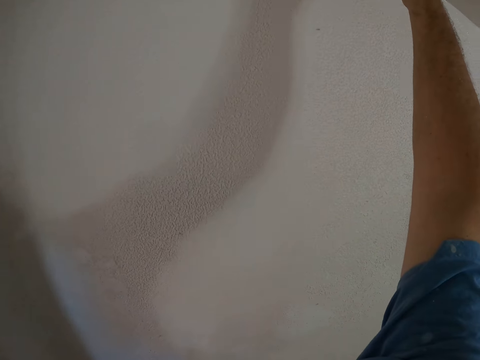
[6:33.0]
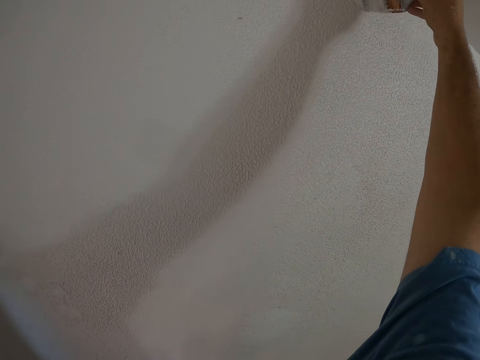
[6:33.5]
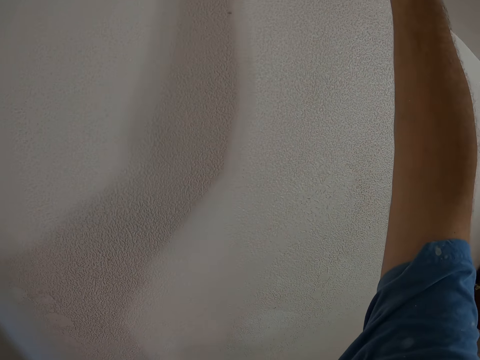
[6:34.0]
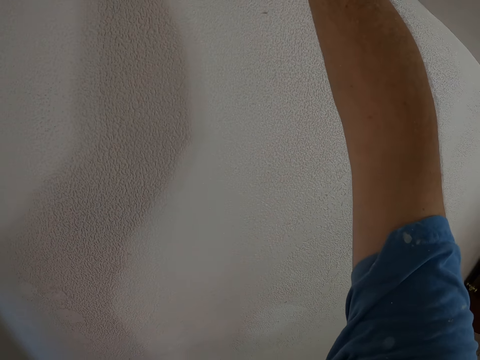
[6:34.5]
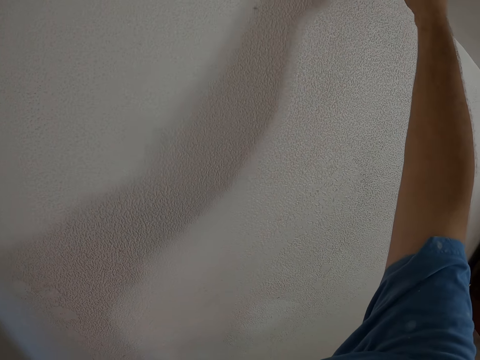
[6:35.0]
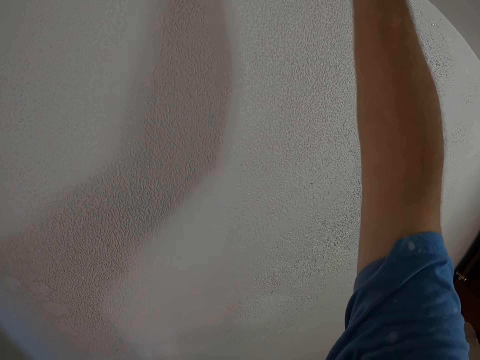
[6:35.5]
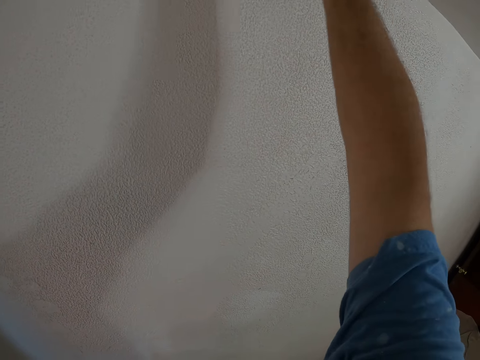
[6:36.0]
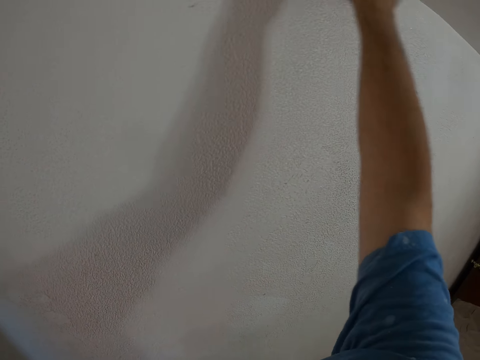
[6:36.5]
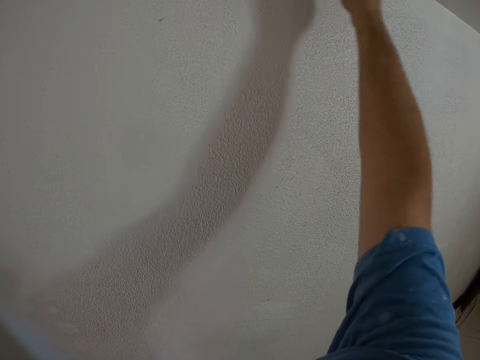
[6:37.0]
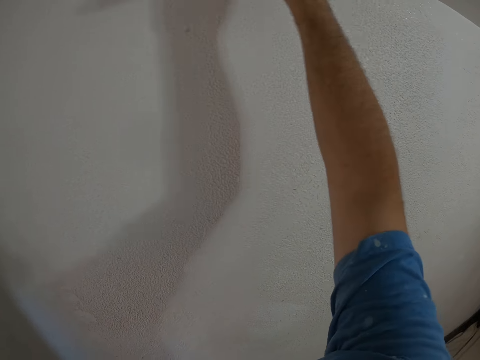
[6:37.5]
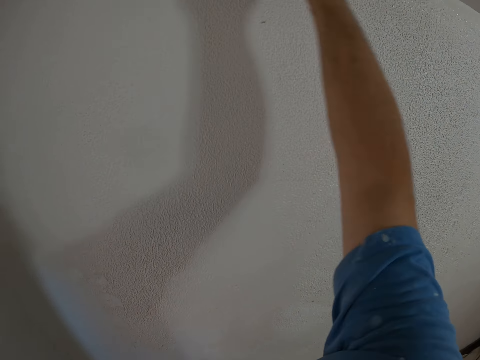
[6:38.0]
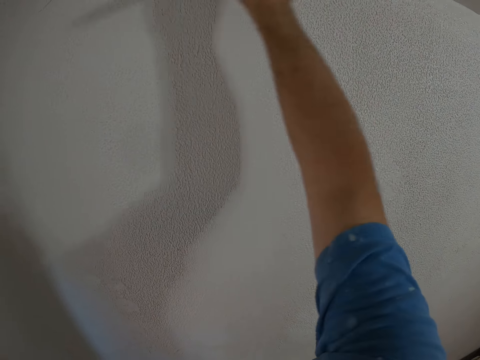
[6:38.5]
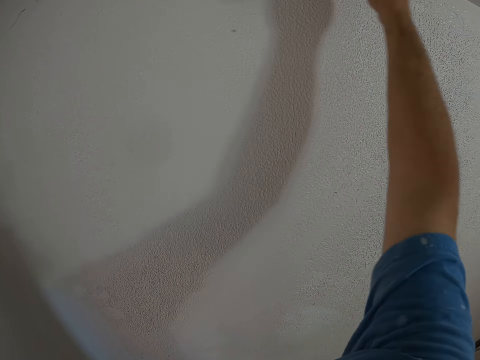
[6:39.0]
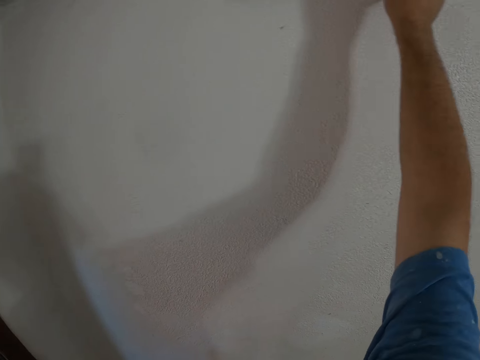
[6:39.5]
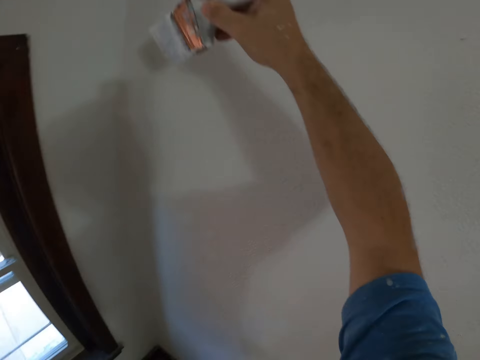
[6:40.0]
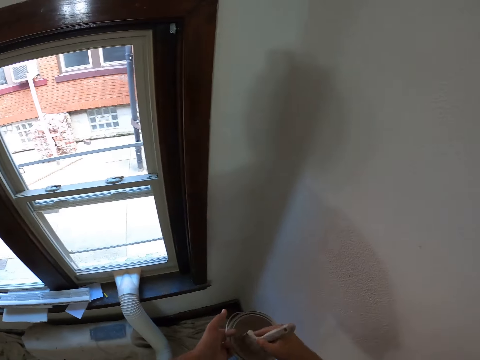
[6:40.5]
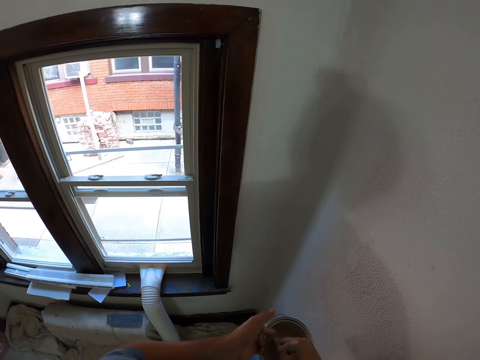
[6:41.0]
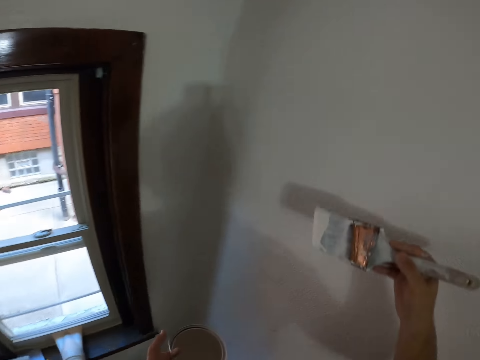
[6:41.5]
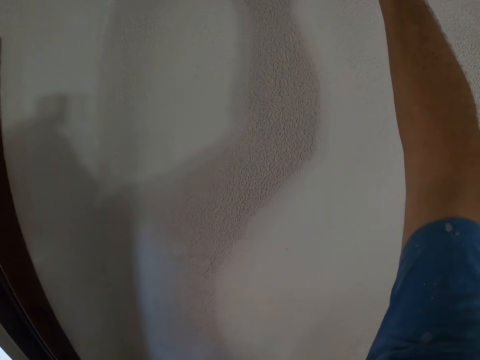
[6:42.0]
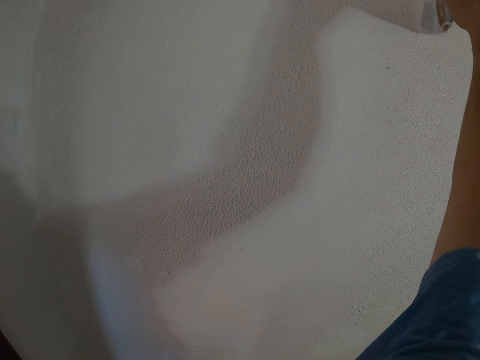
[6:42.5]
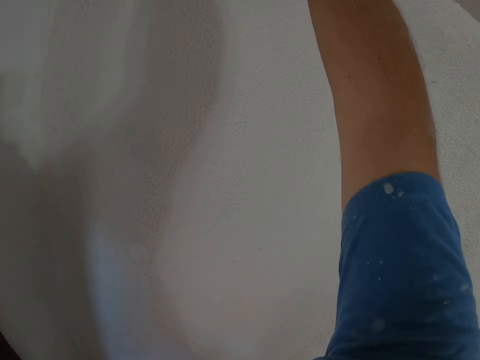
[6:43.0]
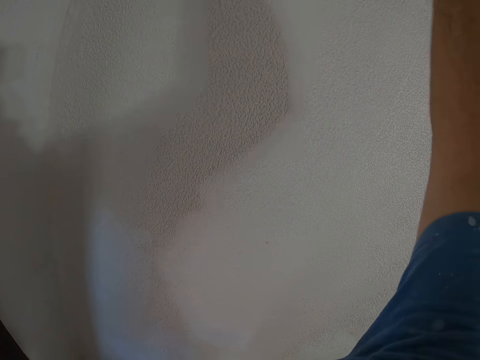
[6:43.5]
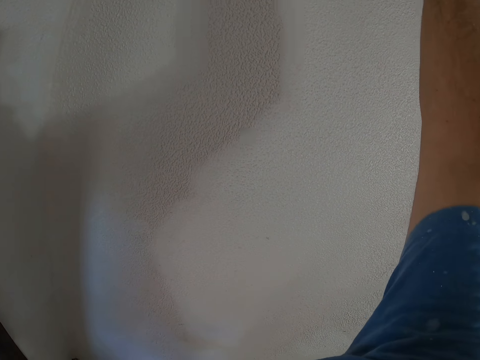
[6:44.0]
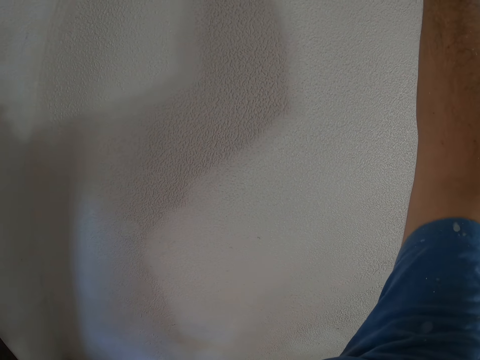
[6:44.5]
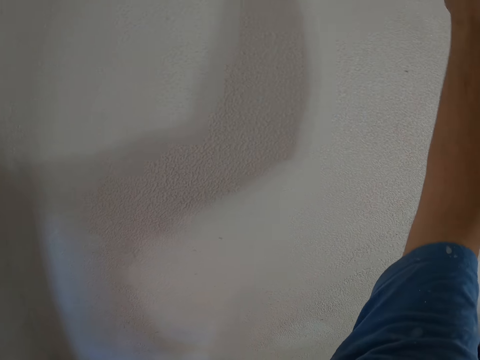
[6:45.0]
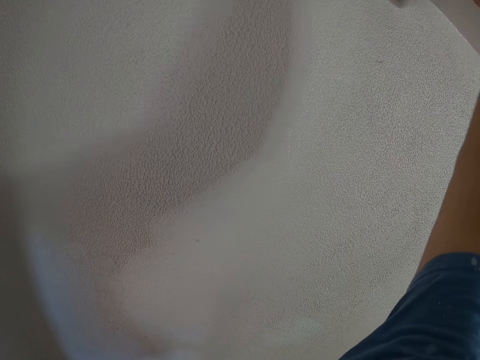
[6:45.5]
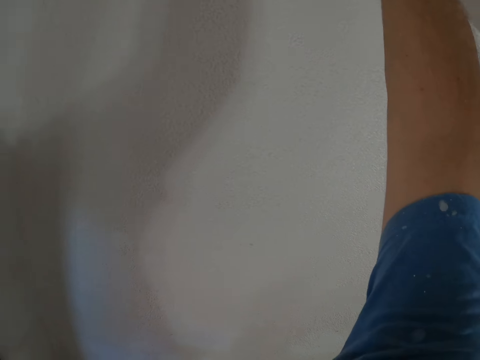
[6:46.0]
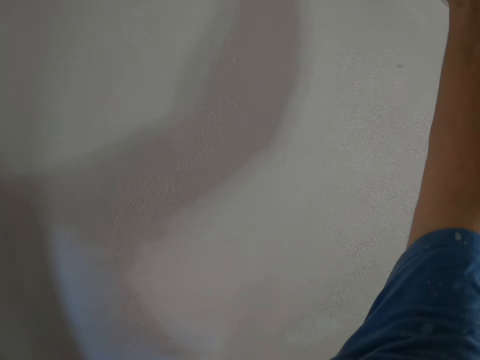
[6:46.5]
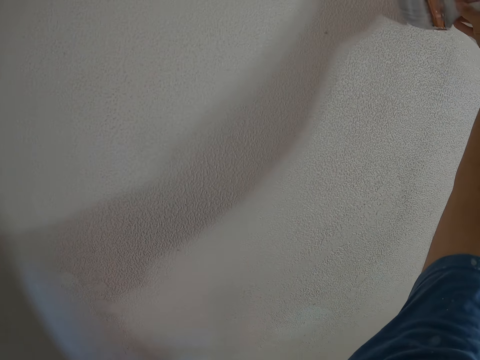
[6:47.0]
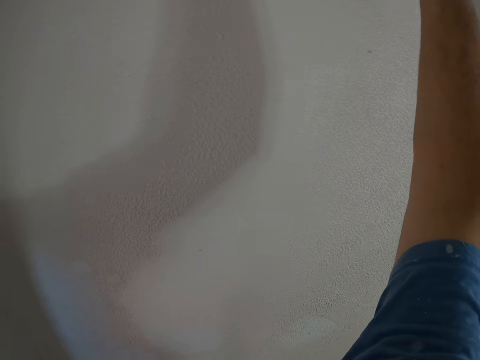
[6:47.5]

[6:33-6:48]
The camera wearer continues painting. They dip the brush into the paint. They continue painting.

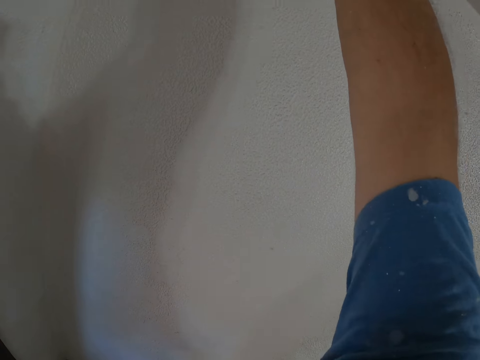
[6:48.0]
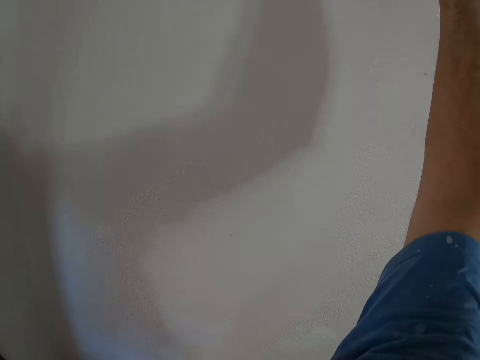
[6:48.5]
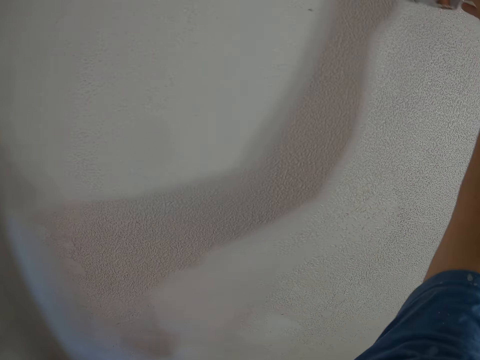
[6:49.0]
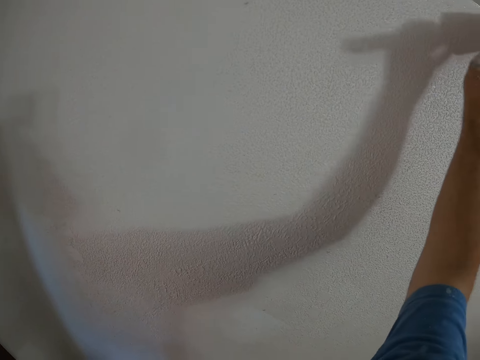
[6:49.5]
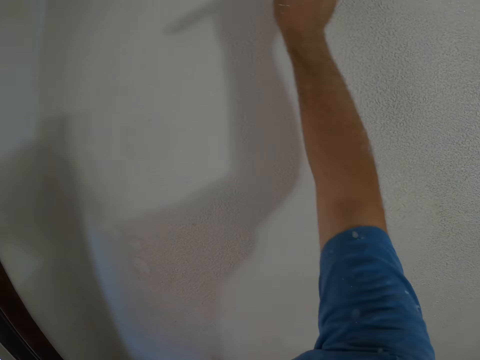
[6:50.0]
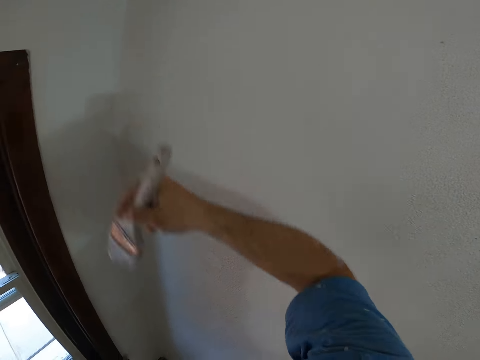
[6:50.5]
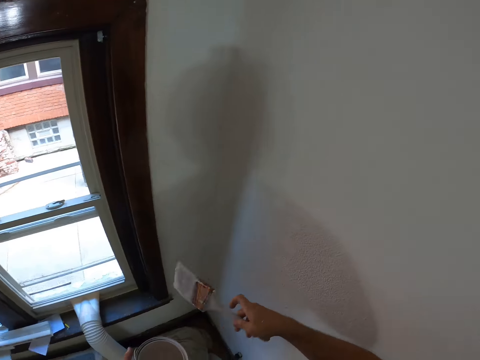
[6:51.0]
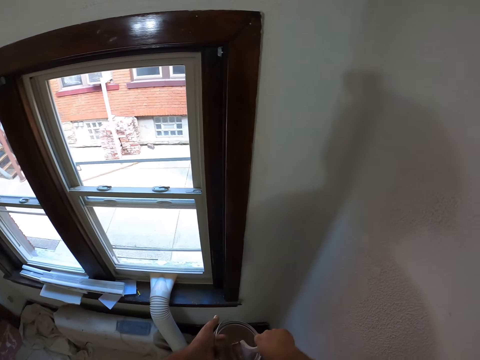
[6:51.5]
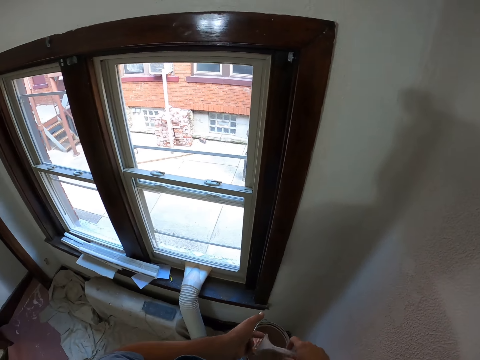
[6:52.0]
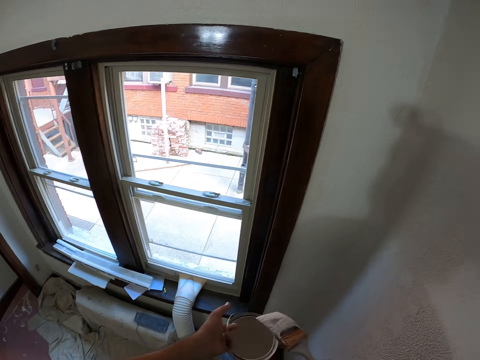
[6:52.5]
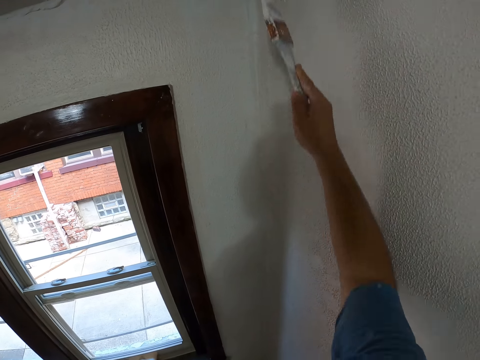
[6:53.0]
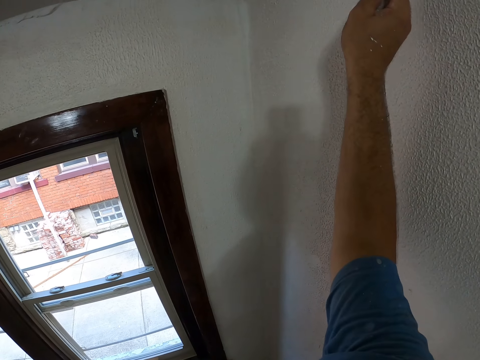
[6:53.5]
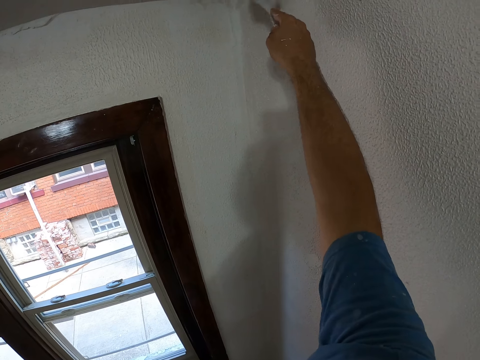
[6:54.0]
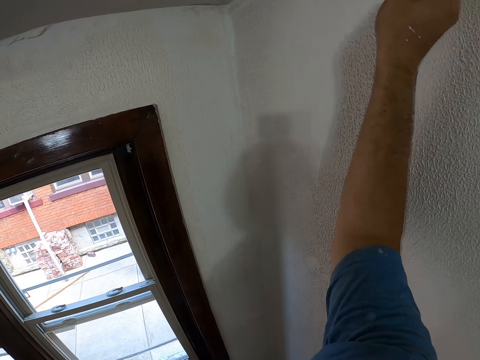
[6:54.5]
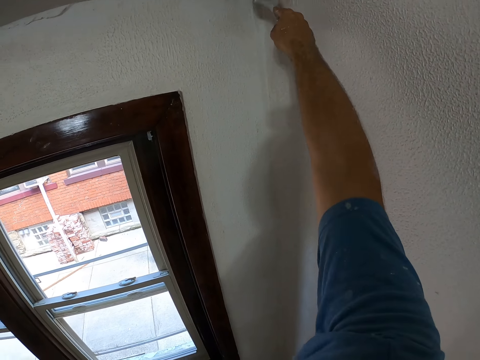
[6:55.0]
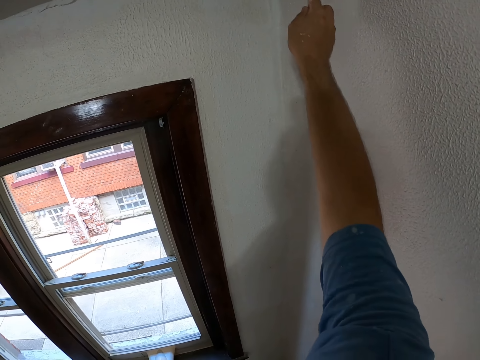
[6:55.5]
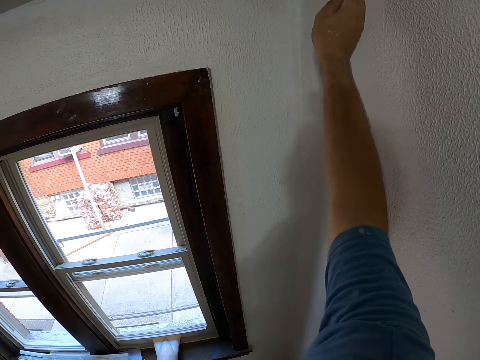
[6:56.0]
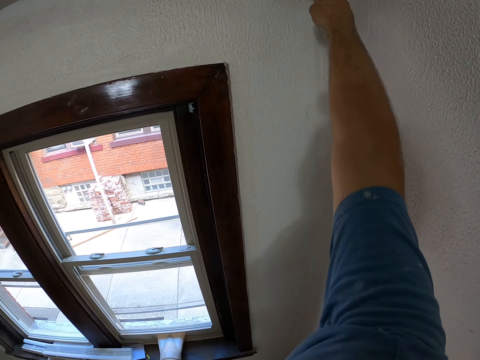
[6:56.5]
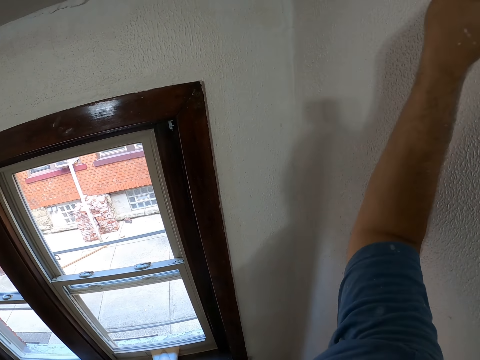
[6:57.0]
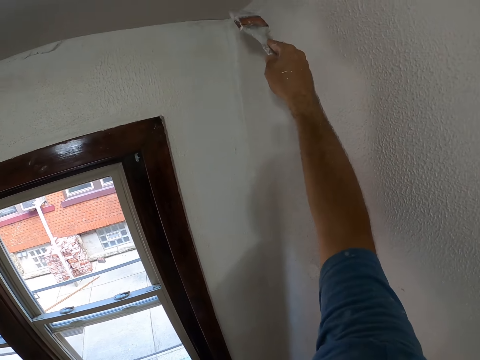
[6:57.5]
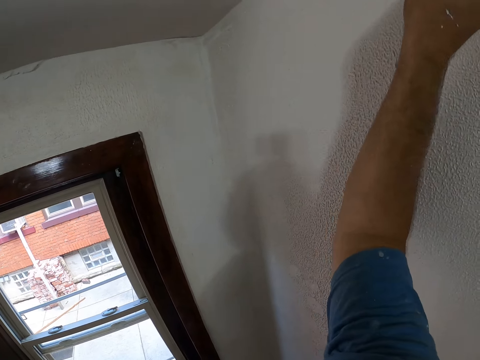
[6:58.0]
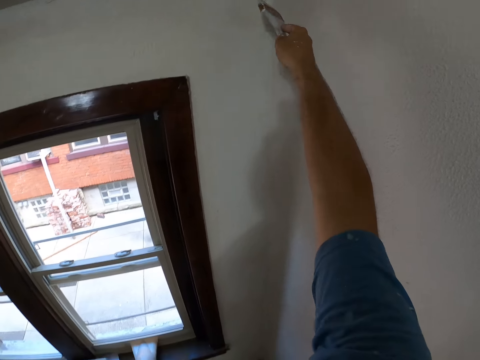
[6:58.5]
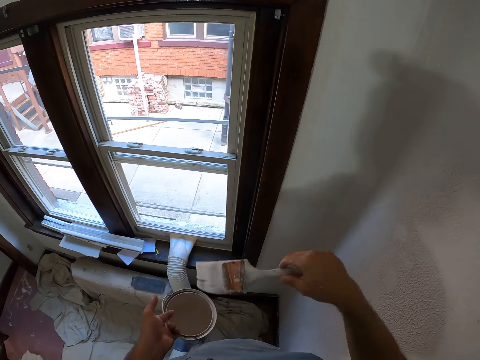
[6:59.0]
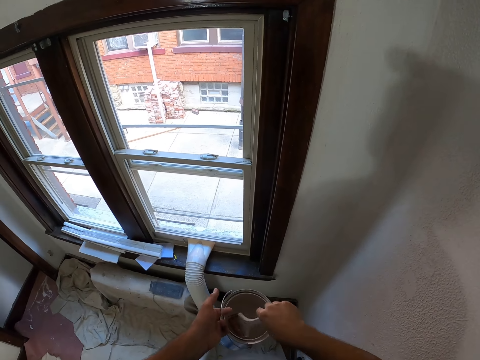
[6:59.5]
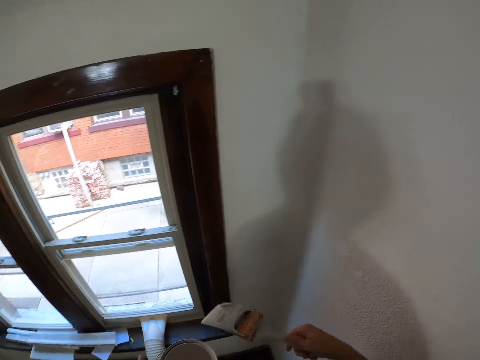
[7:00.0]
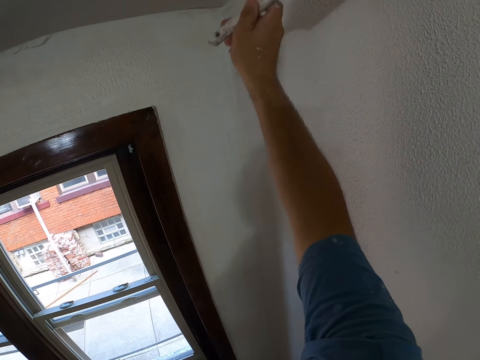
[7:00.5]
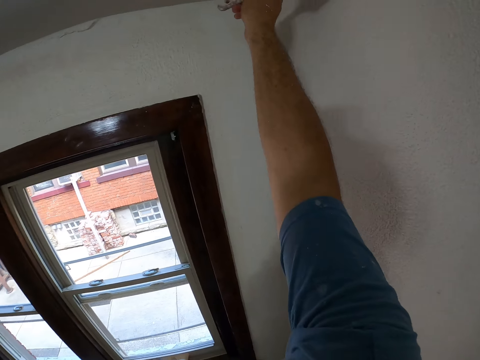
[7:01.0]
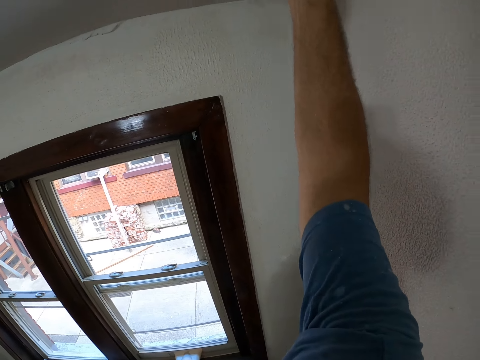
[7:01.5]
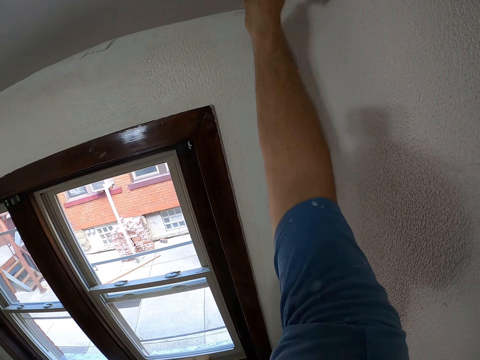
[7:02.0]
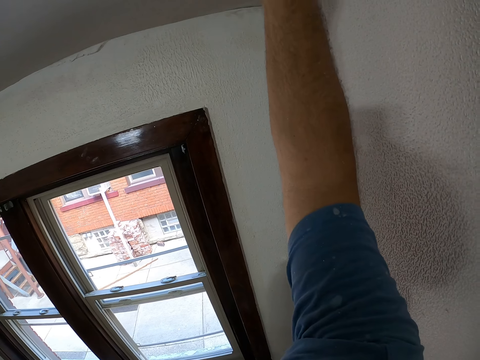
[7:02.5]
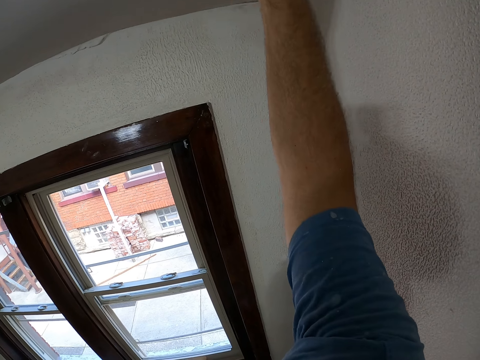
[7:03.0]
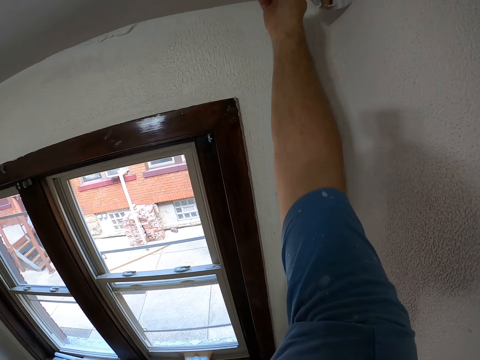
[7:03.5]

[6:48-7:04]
The camera wearer dips the brush into the paint. They continue painting. They dip the brush into the paint. They continue painting.
